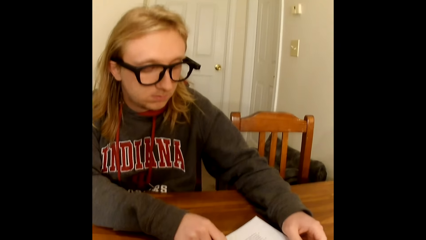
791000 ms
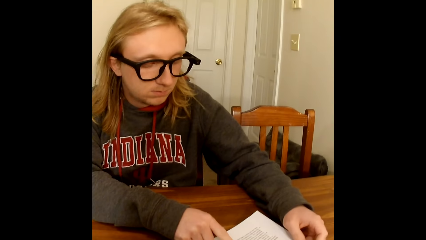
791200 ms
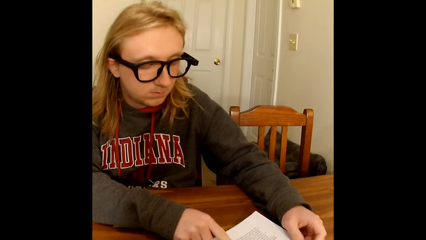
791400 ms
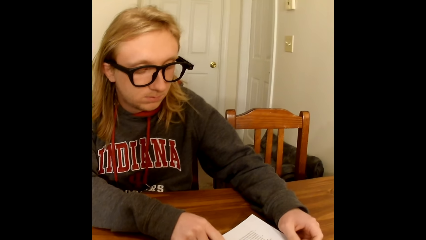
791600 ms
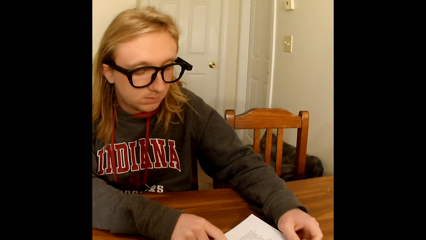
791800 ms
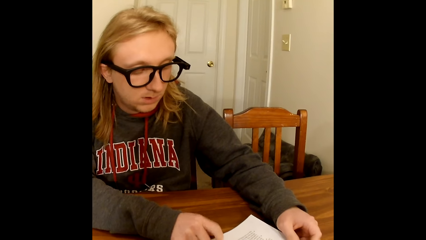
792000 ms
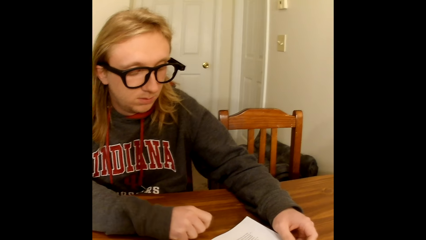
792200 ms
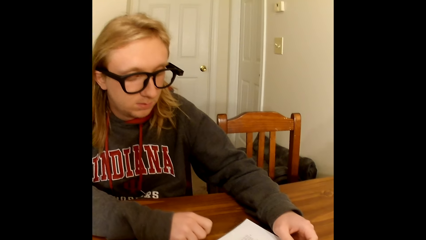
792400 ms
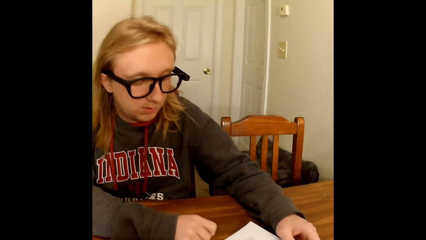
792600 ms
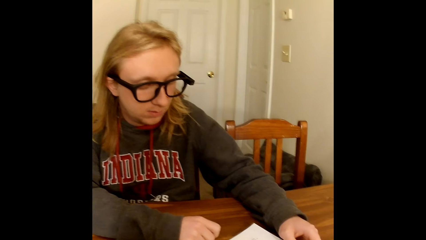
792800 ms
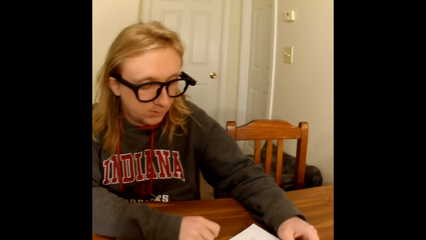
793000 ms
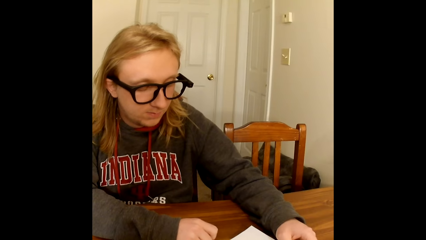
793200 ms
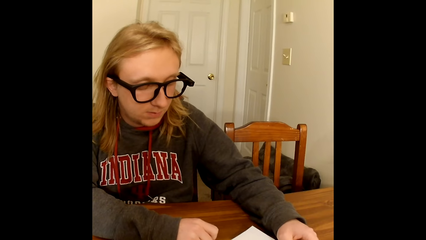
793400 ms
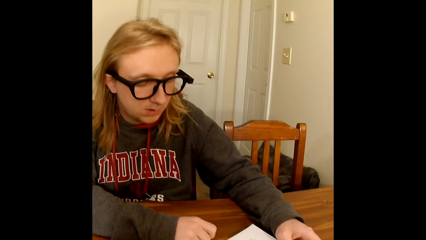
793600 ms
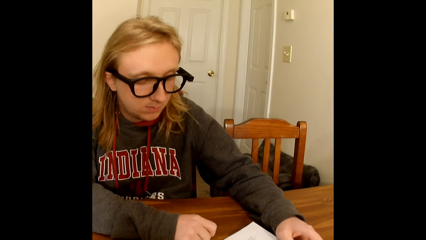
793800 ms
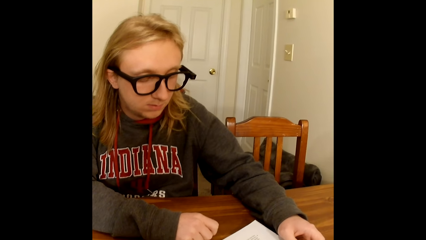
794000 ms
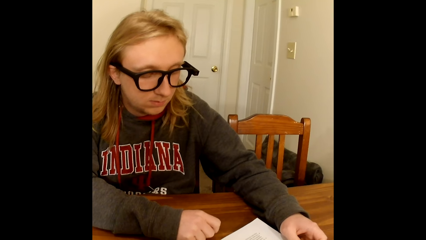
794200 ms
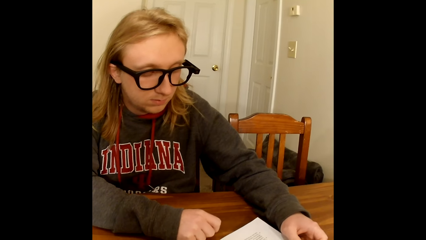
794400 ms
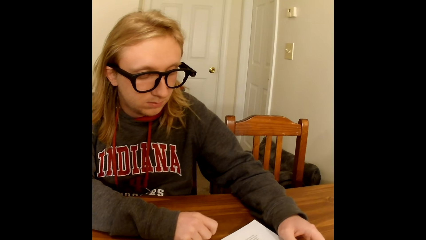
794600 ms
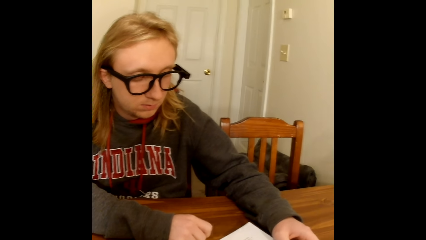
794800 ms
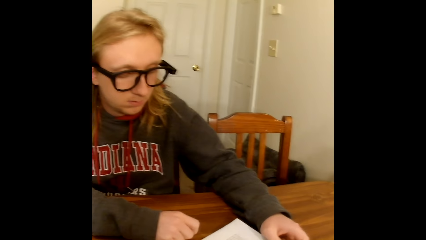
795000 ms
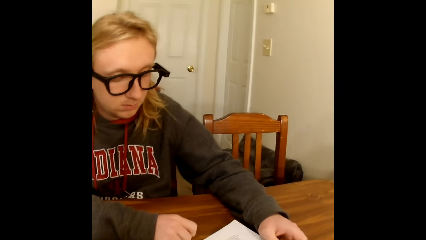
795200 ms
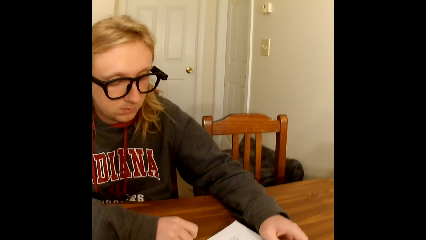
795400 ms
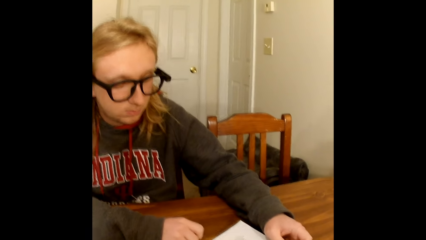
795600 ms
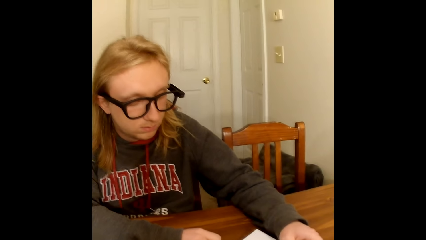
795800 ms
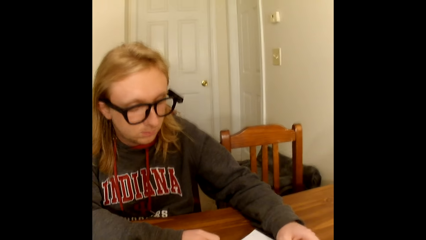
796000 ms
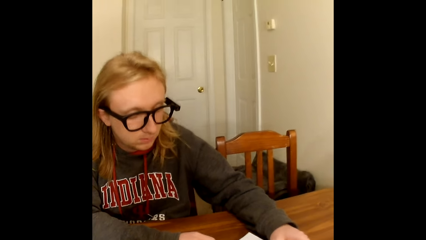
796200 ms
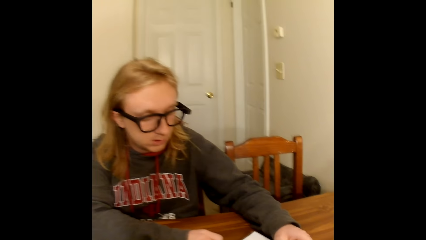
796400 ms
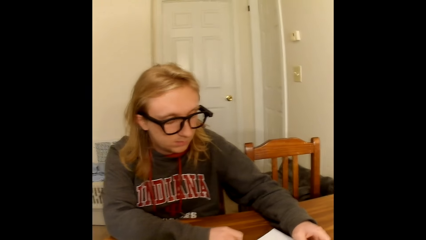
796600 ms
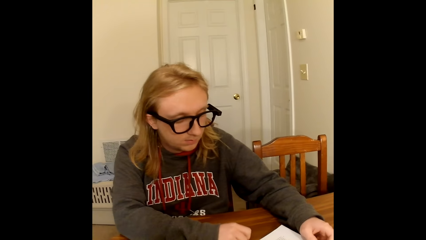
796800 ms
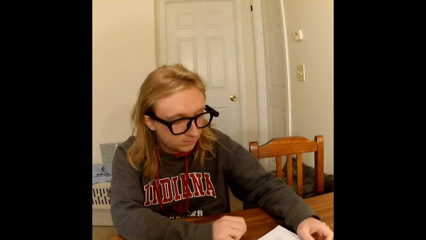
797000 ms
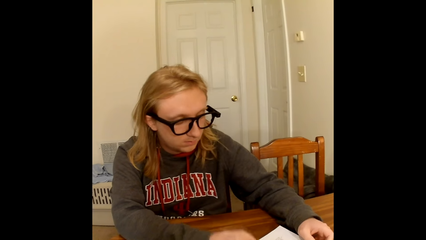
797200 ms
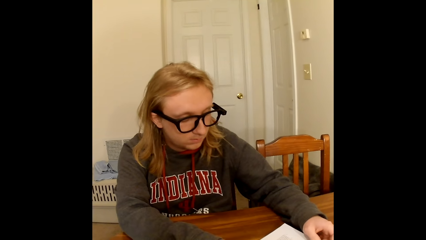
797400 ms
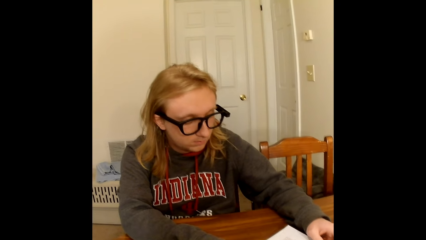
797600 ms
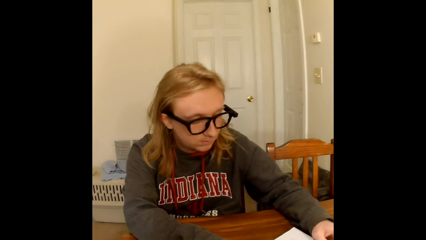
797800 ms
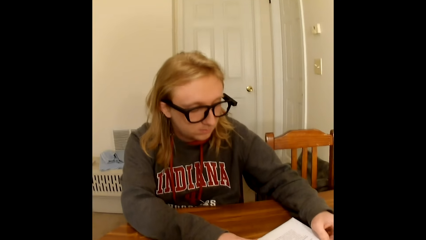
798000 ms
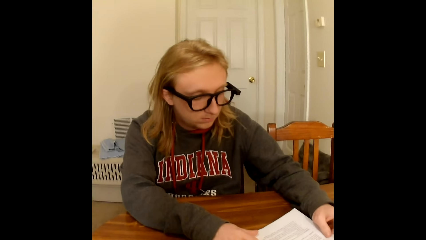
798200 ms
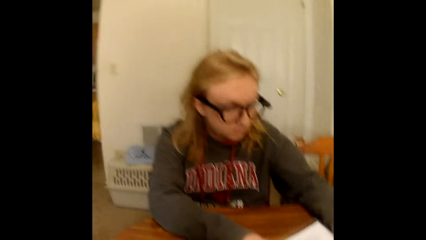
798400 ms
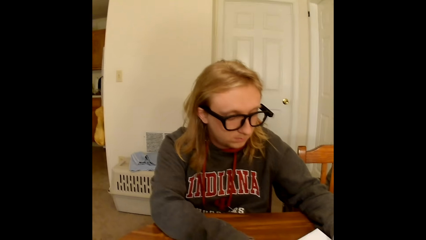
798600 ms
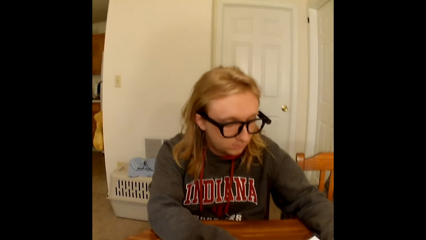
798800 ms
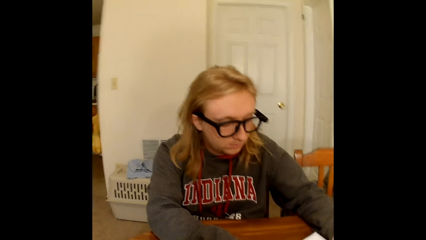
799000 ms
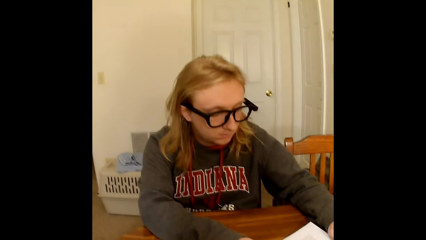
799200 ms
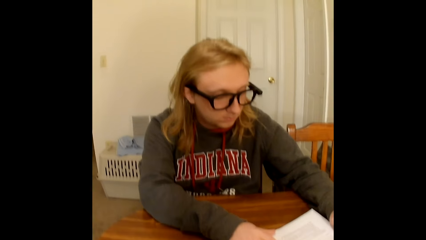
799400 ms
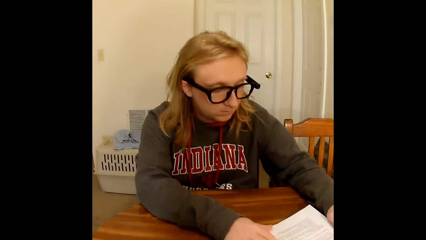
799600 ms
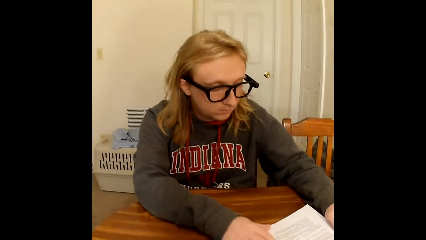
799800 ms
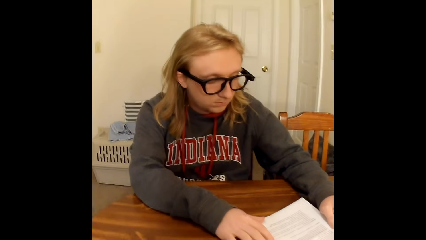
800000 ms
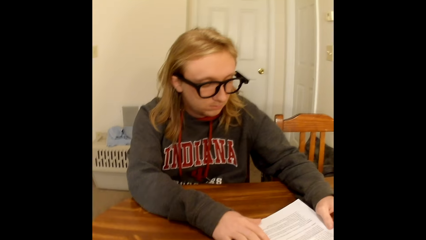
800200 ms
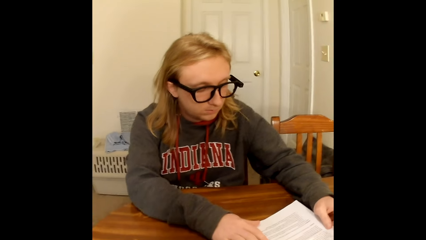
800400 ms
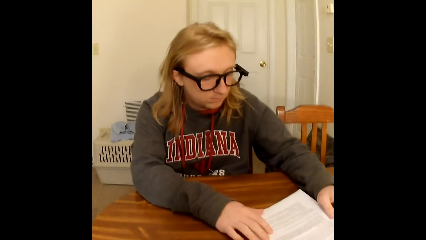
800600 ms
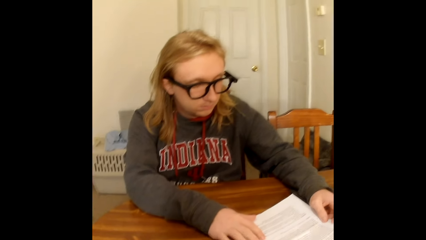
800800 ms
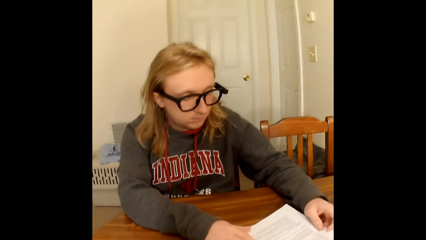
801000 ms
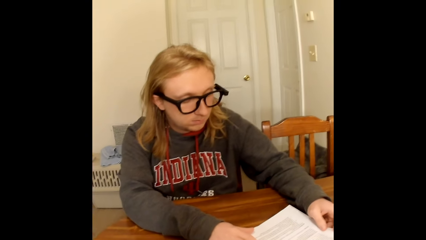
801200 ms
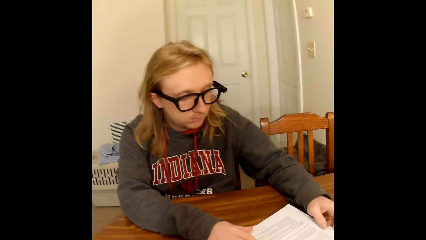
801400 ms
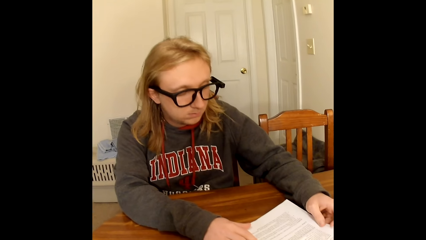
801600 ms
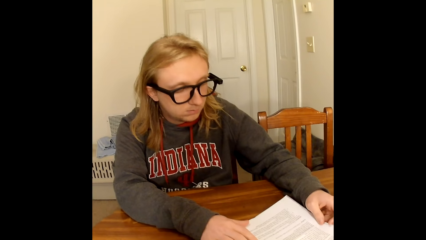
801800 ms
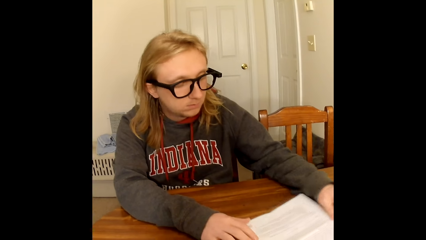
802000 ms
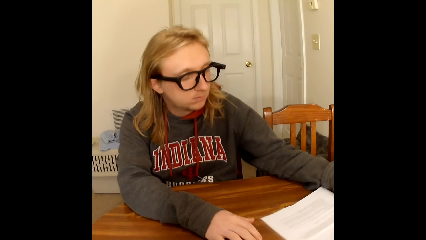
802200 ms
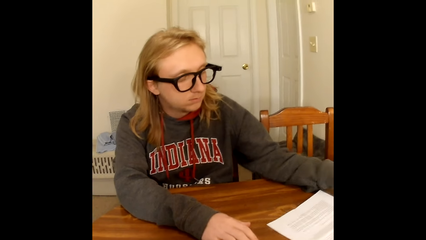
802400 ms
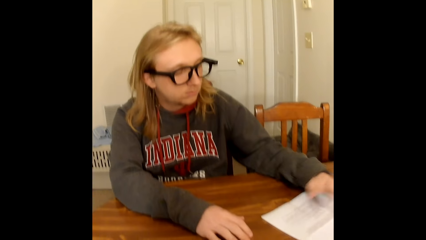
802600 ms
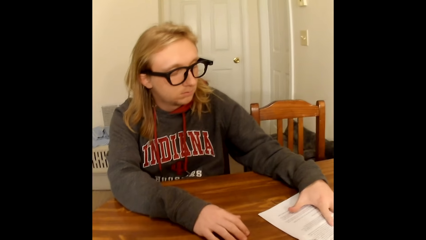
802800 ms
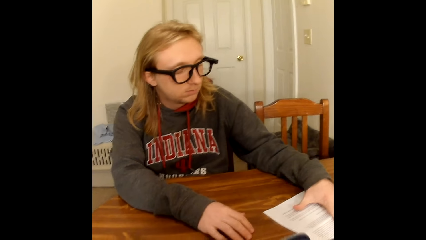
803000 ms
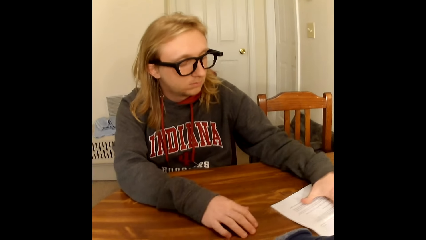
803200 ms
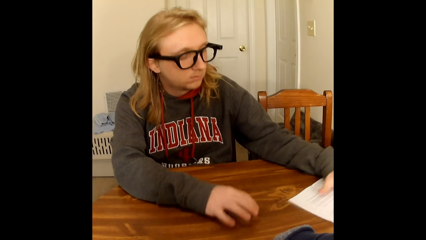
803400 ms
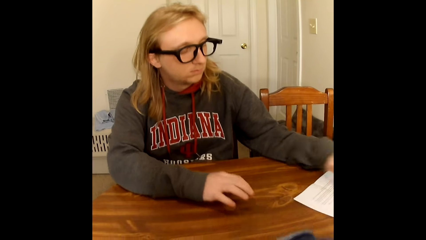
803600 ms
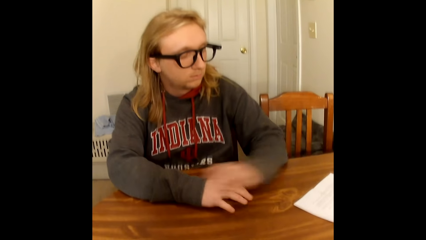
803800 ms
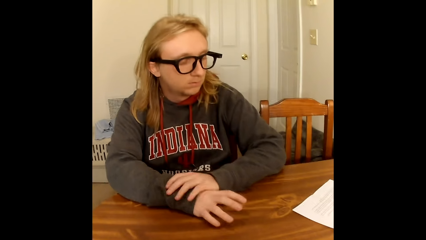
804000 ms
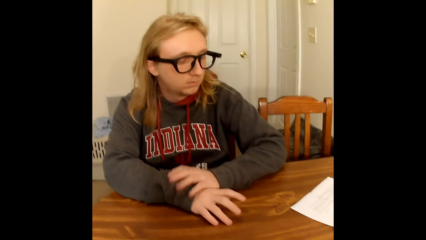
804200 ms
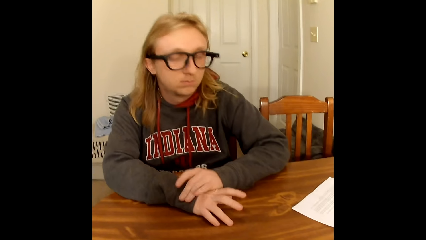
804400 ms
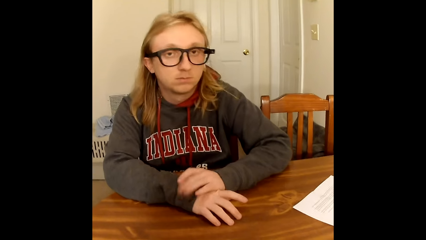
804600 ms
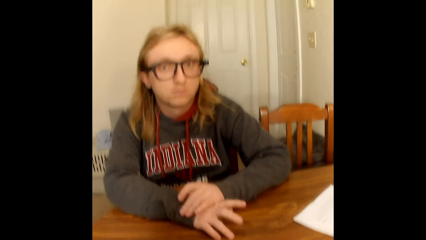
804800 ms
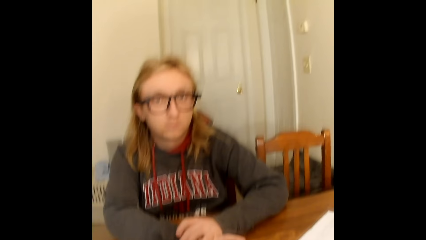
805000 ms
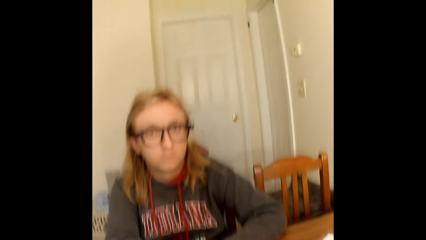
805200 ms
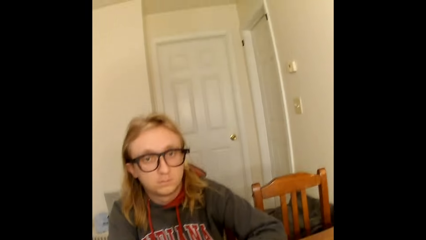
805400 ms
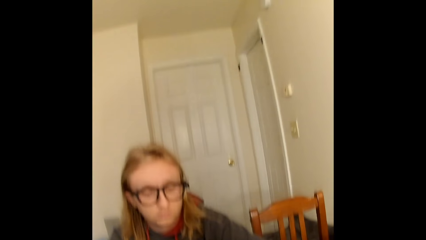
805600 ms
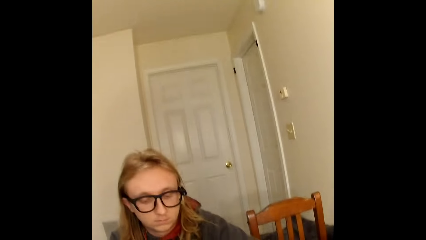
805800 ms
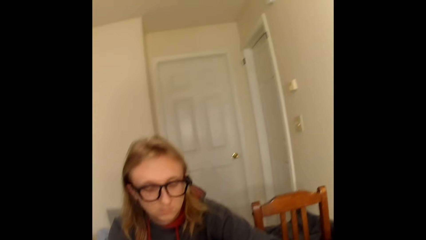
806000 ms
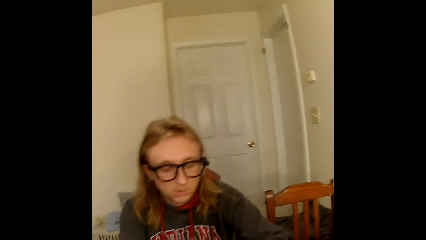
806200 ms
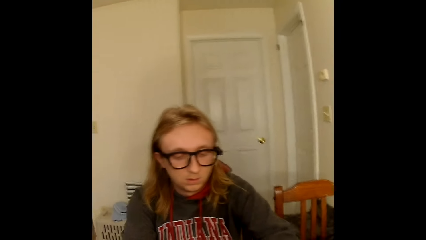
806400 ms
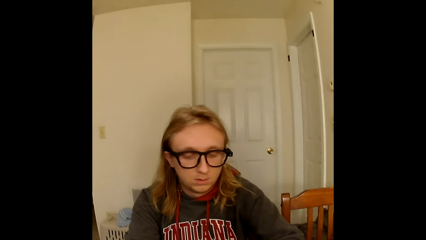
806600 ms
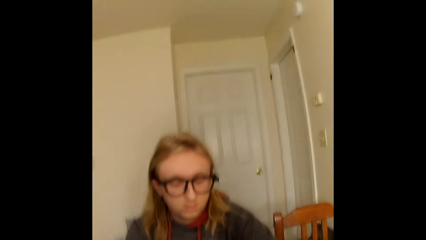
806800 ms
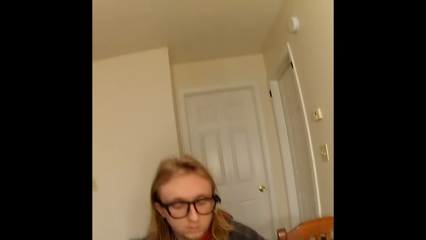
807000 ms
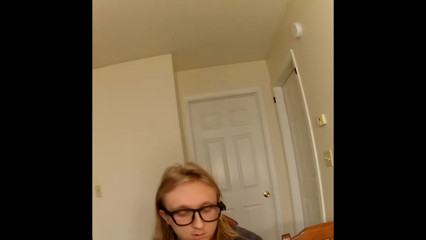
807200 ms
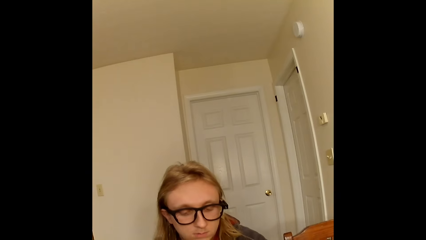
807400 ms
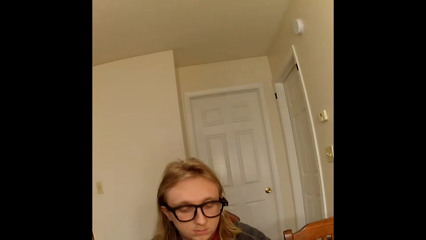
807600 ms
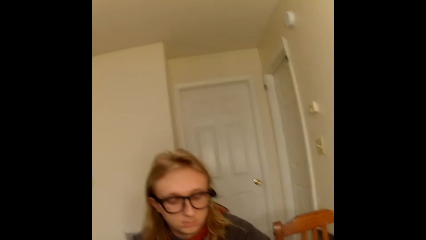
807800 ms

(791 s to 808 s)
A man goes through the sheet of paper on the table. The man removes the piece of paper from his right hand on the table. The man moves the sheet of paper on the table. The man removes his left hand from the piece of paper on the table and places his left hand on his right hand on the table. The man taps his fingers on the table.
